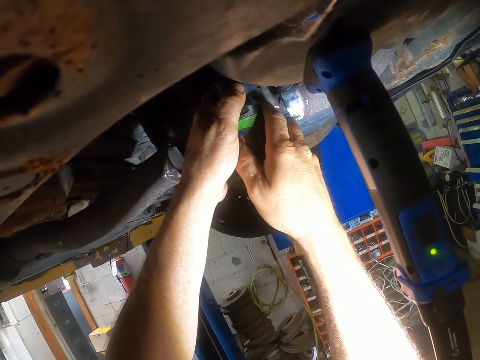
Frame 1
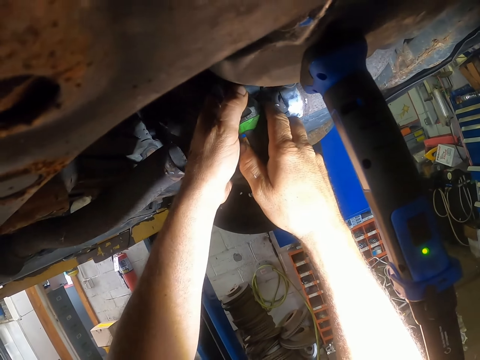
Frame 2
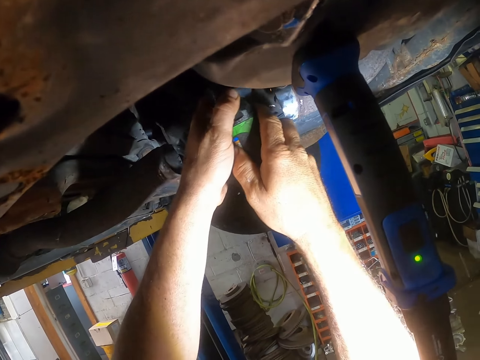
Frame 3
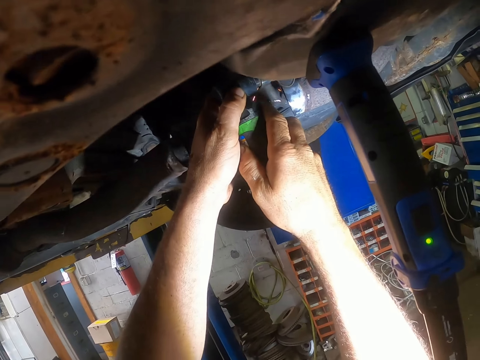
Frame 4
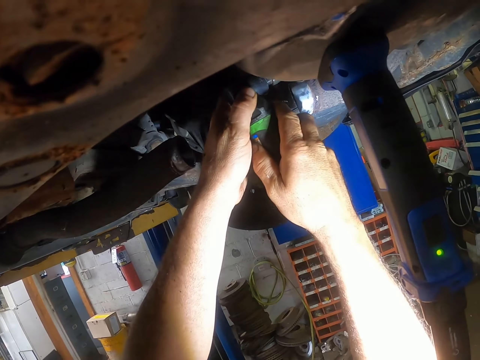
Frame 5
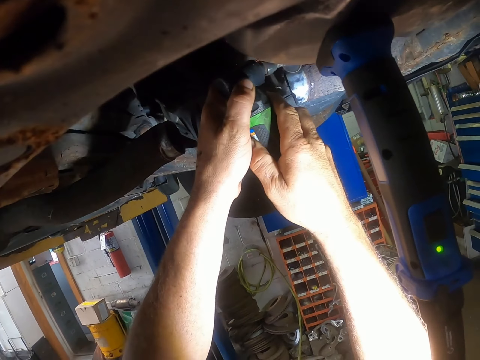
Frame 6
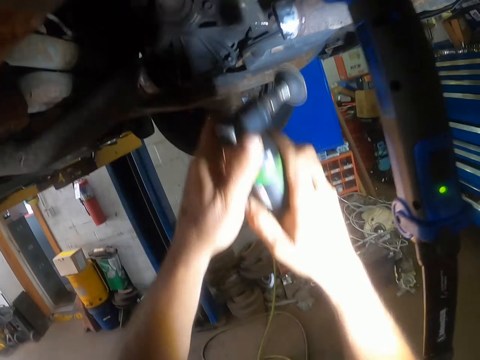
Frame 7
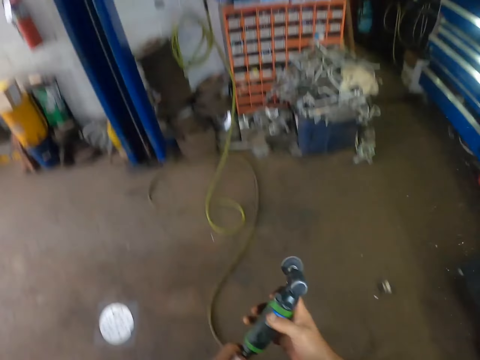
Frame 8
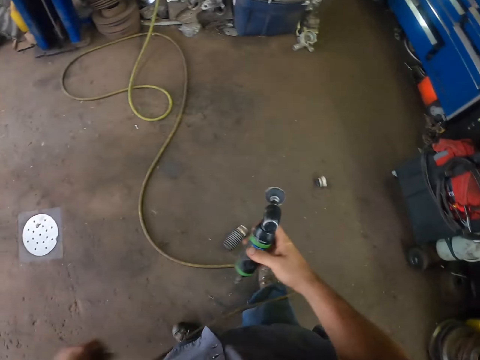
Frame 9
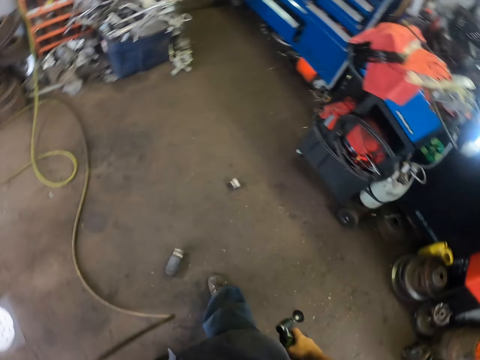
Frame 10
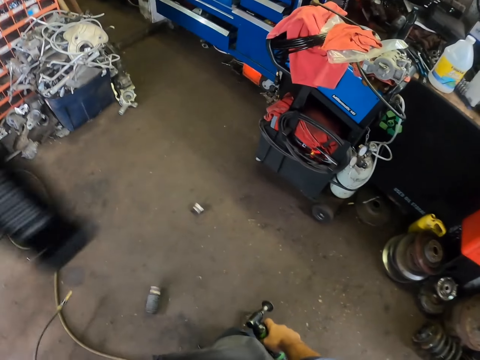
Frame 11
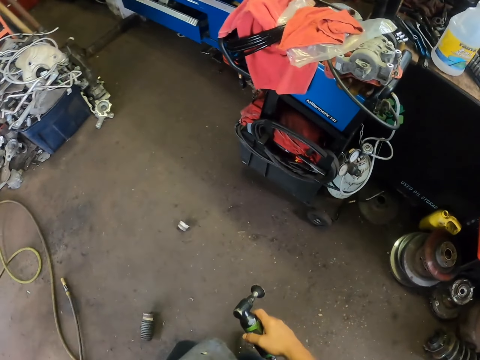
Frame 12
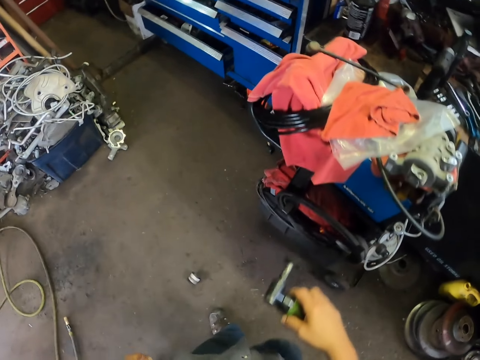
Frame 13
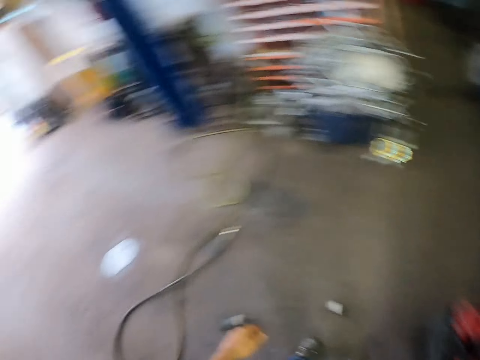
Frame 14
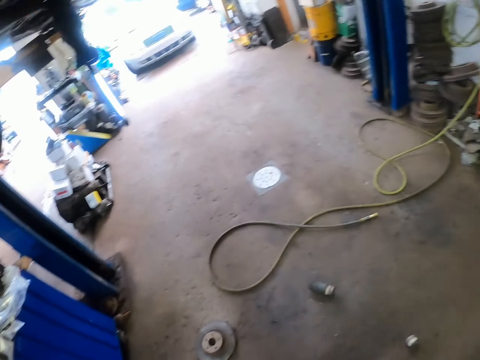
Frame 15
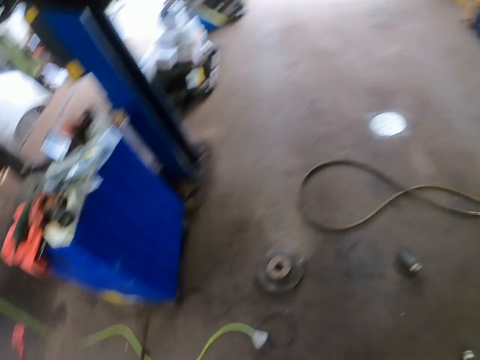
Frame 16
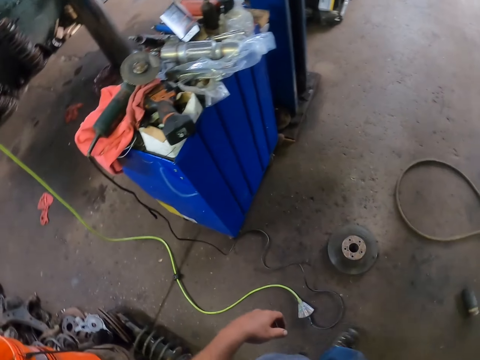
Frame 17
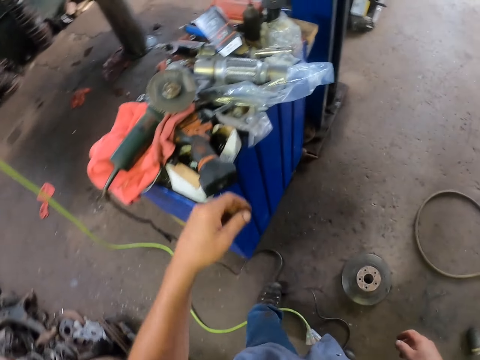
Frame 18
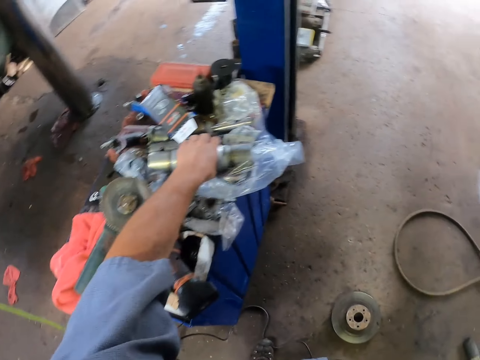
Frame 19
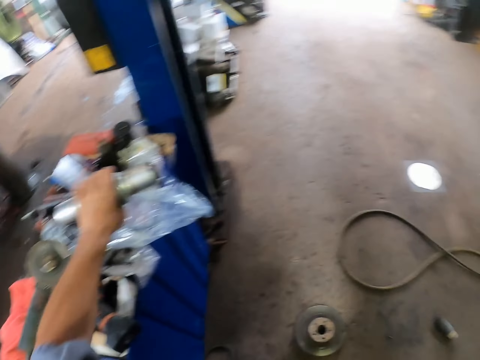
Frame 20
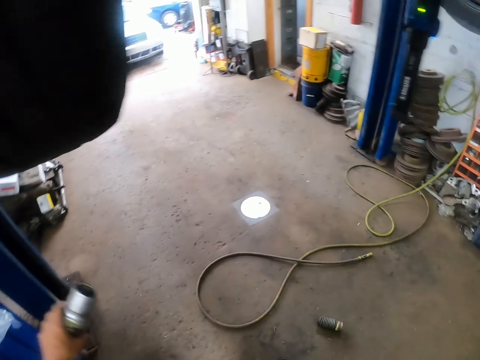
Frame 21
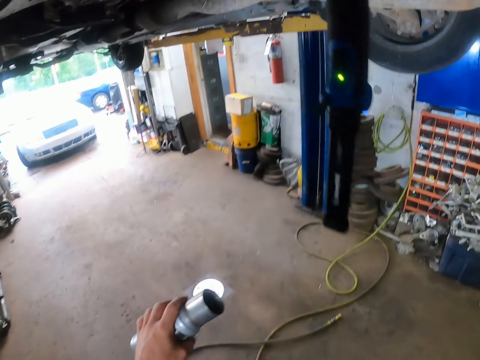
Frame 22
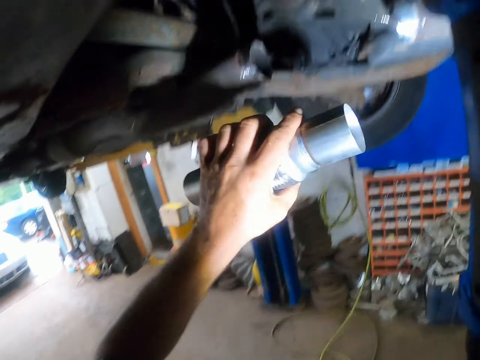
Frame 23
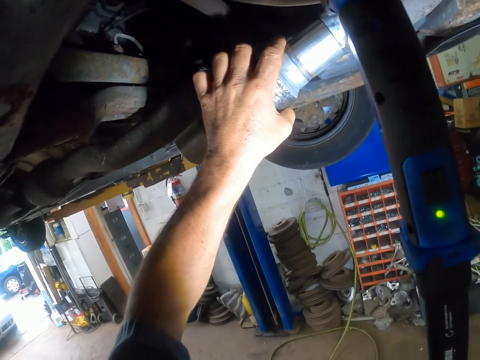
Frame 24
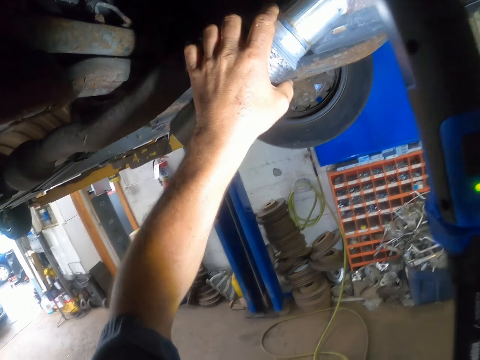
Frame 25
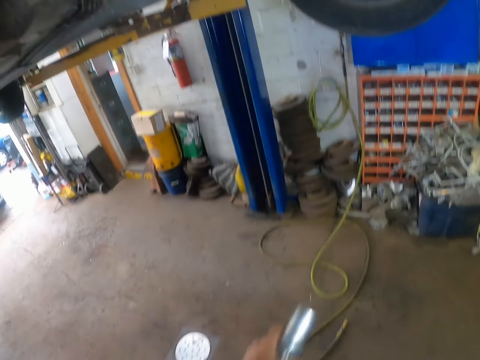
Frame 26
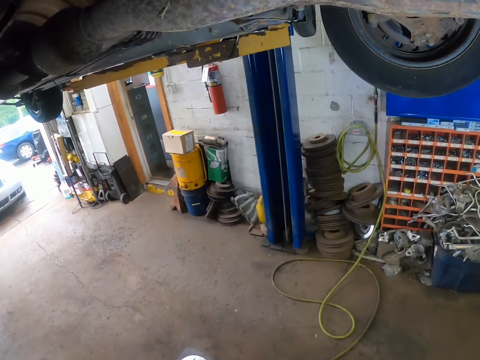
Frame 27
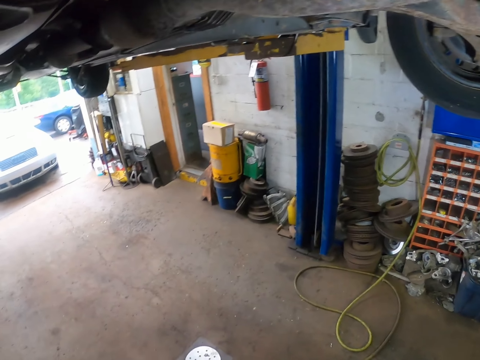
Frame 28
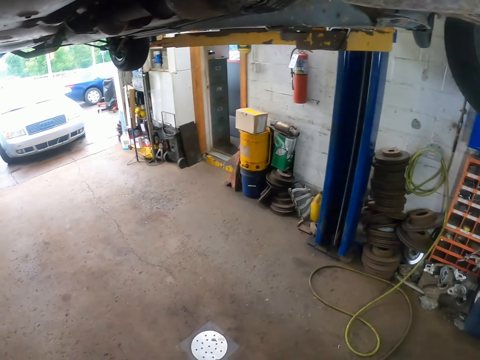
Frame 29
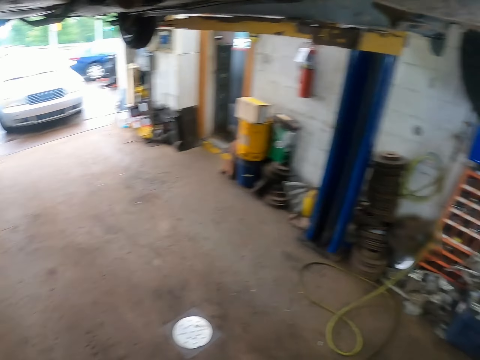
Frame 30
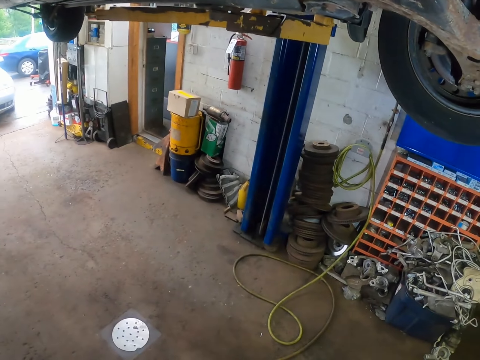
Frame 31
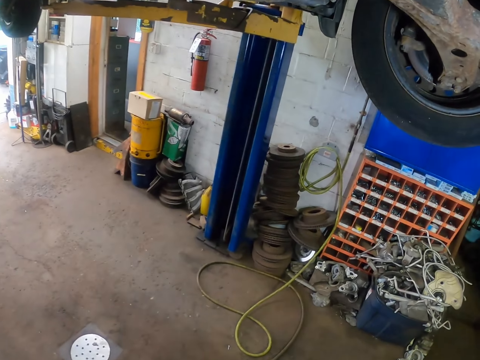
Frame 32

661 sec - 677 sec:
The camera wearer looks around. They walk across the garage. They place the welder down on the counter top. They look around. They pick up a pipe or metal. They join the pipe. They look under the car.

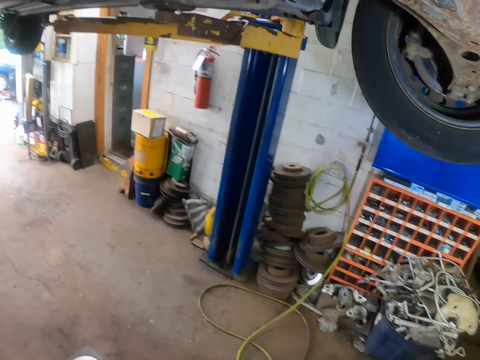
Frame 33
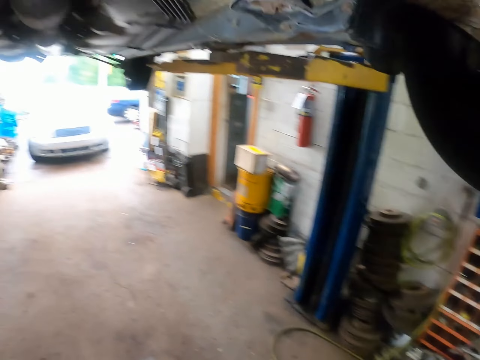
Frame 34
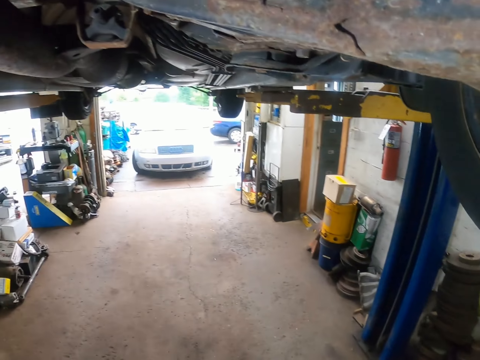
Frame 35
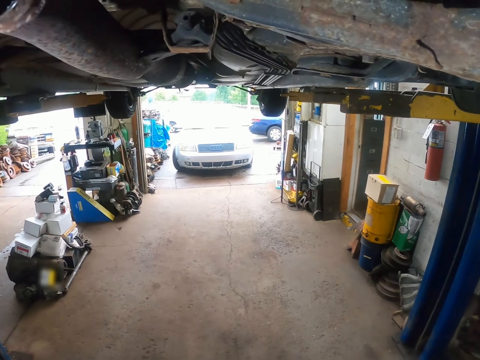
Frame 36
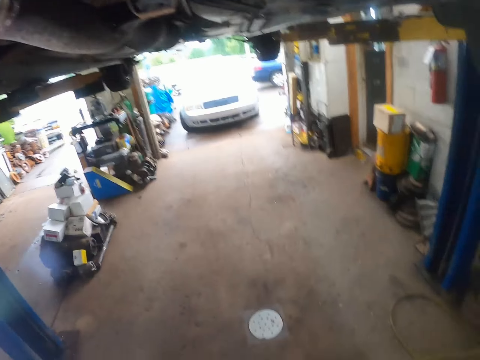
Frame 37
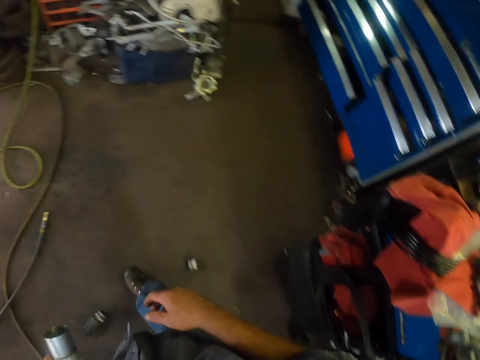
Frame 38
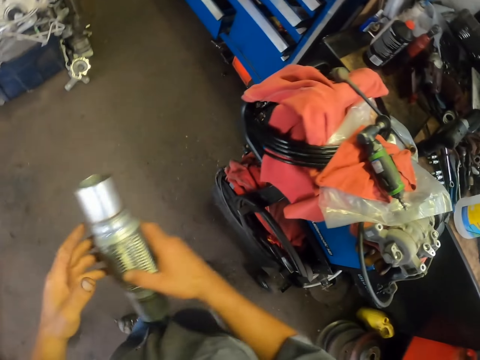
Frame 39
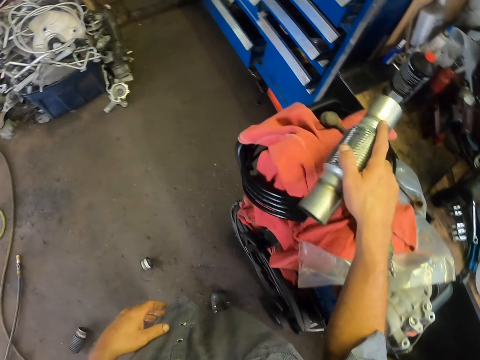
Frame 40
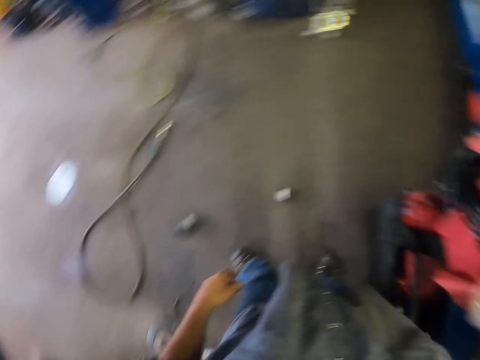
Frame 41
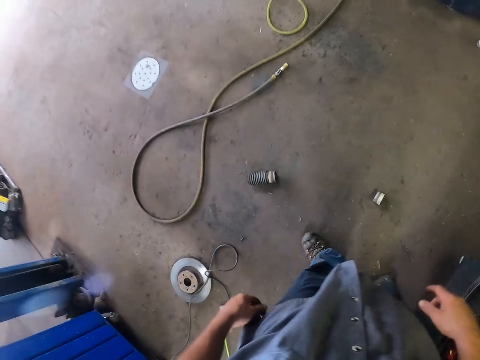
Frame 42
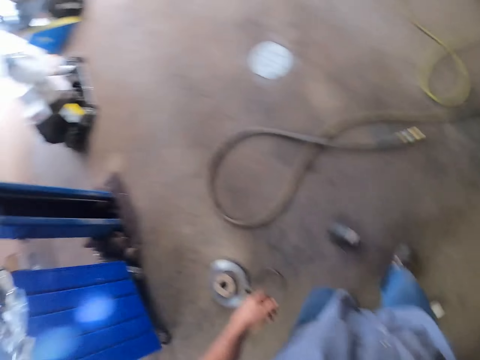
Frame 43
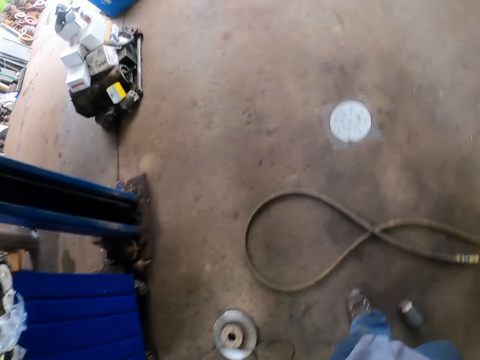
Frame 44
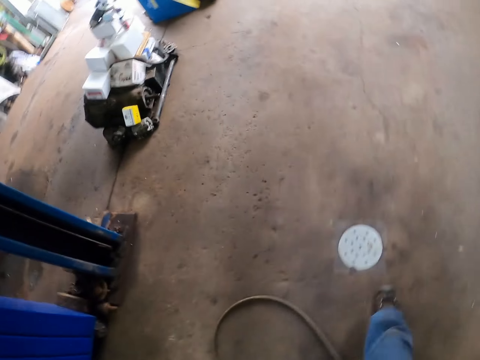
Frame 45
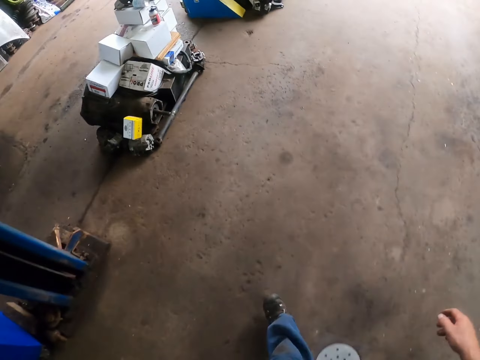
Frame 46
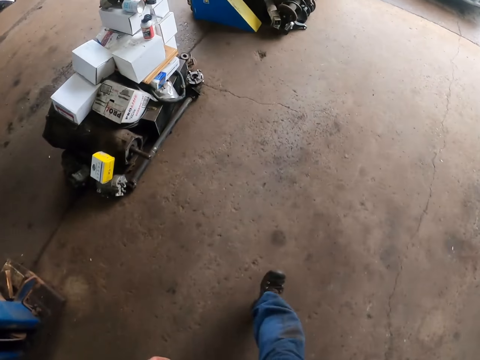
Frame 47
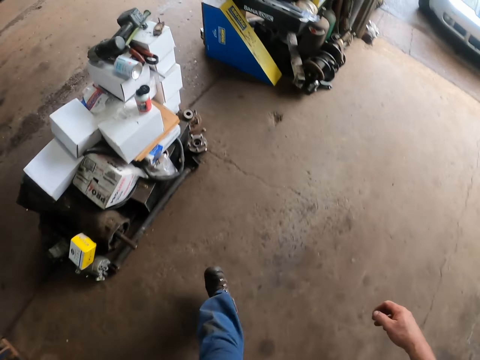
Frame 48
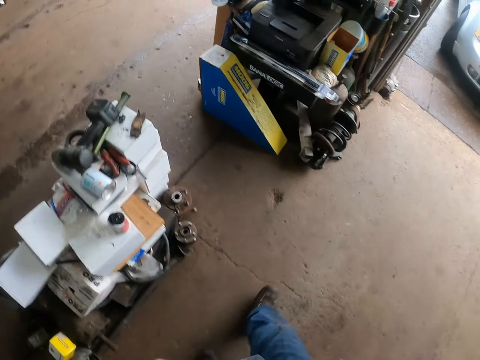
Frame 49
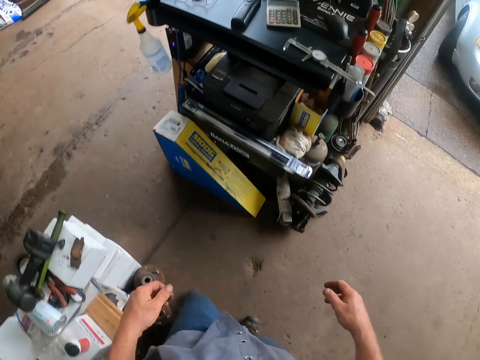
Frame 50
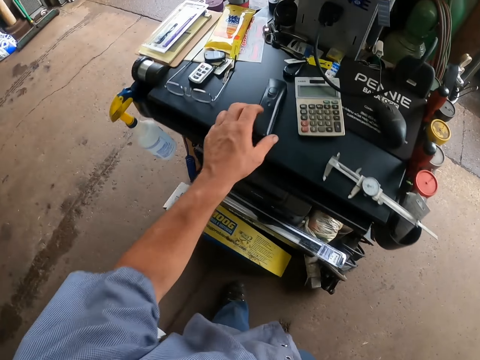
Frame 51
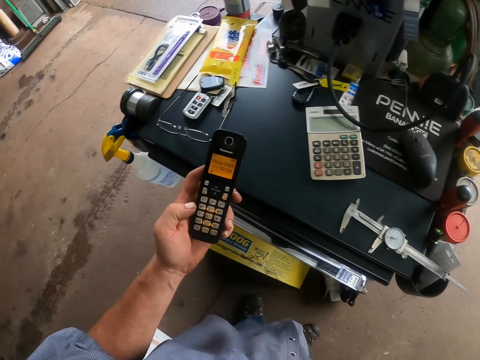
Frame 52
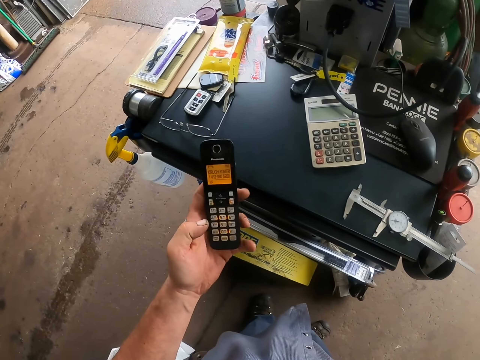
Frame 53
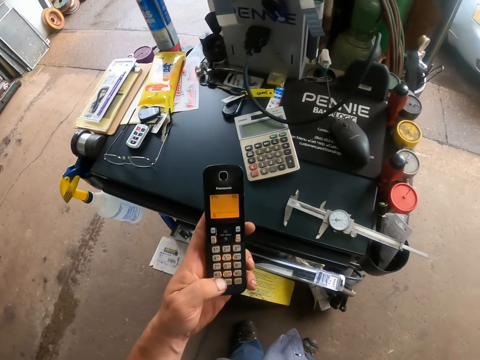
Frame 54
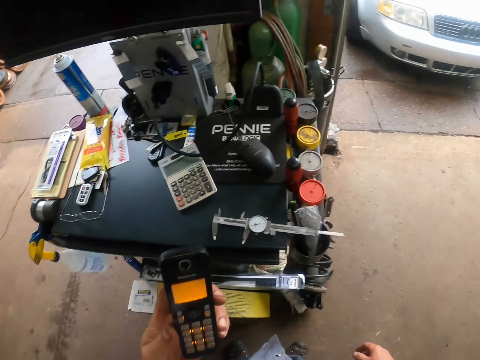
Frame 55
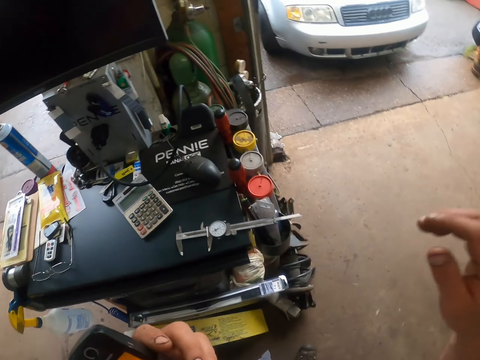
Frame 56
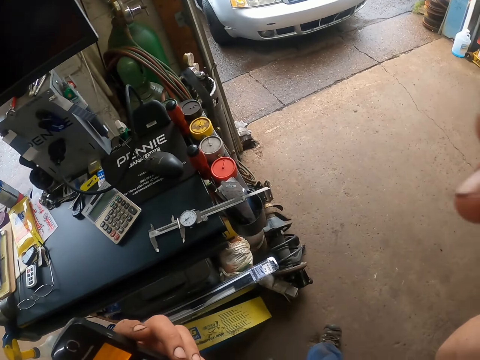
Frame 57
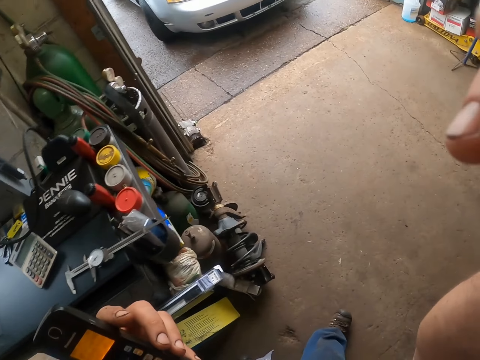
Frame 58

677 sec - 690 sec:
The camera wearer looks around. He places the metal down on the counter top. He walks across the garage. He picks up the phone. He uses the phone. He lifts his hand.
